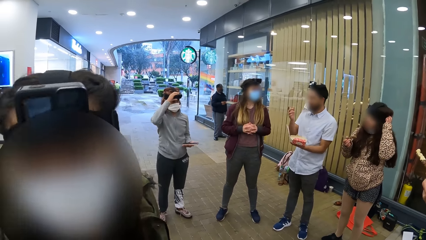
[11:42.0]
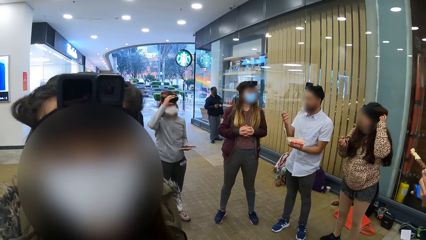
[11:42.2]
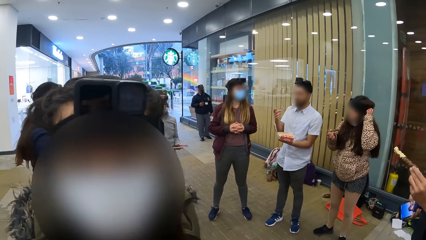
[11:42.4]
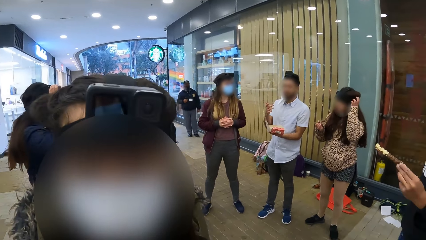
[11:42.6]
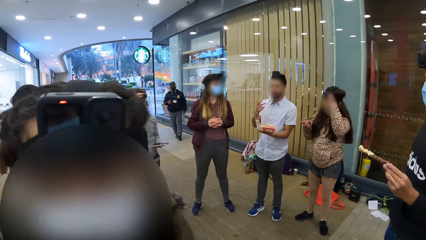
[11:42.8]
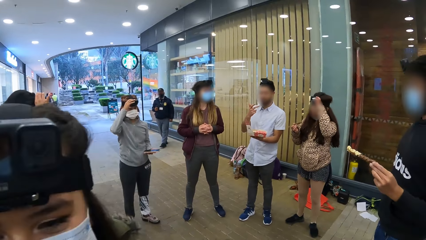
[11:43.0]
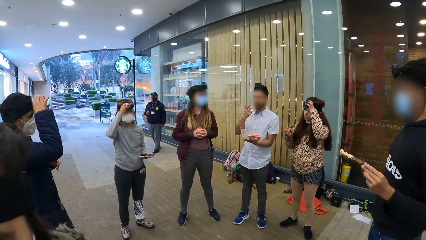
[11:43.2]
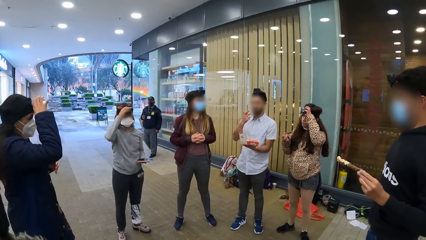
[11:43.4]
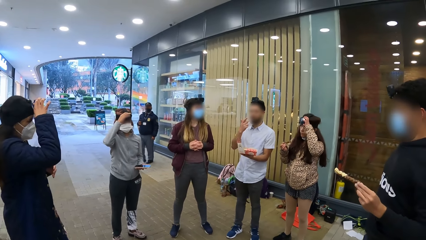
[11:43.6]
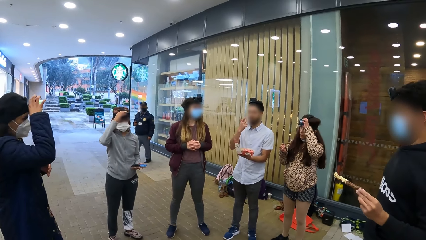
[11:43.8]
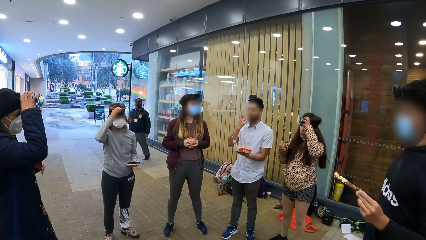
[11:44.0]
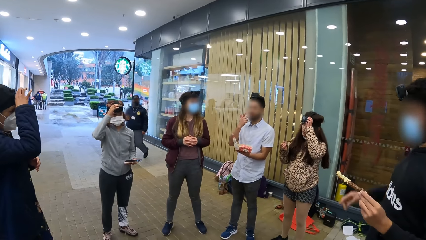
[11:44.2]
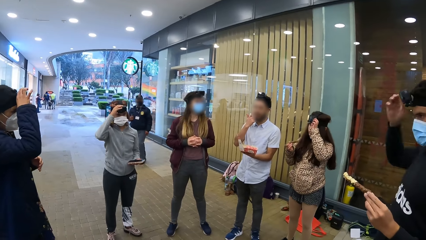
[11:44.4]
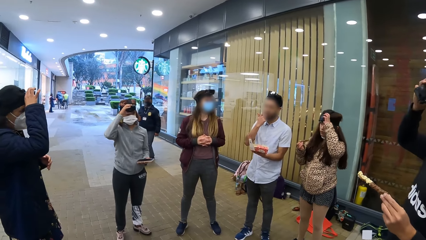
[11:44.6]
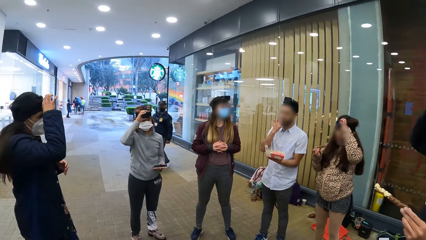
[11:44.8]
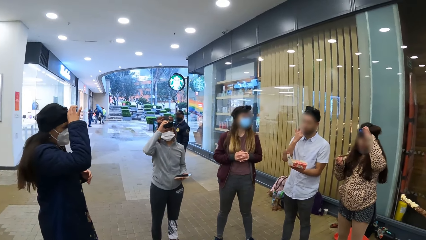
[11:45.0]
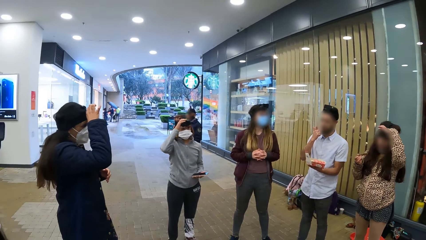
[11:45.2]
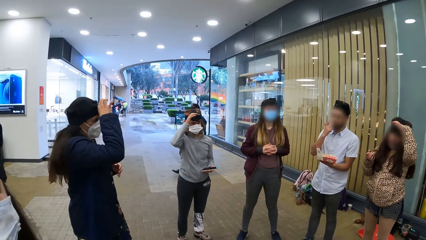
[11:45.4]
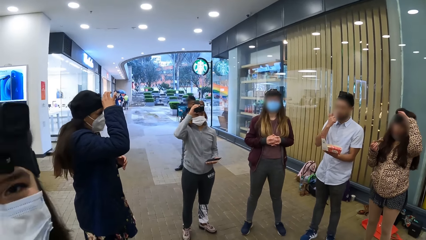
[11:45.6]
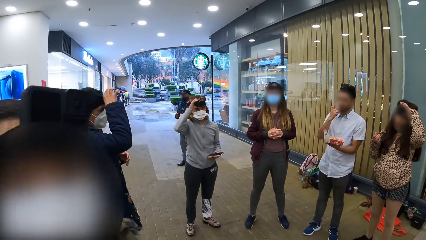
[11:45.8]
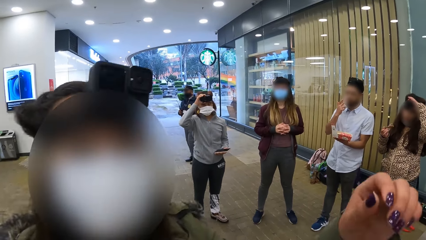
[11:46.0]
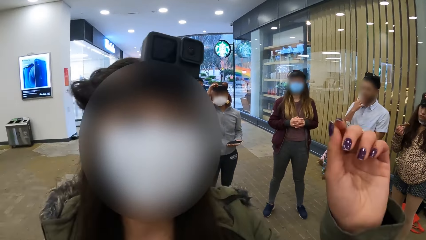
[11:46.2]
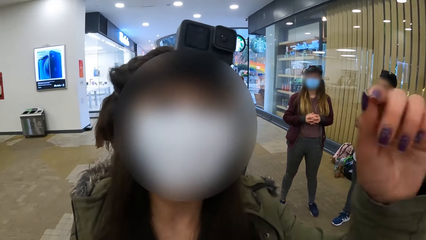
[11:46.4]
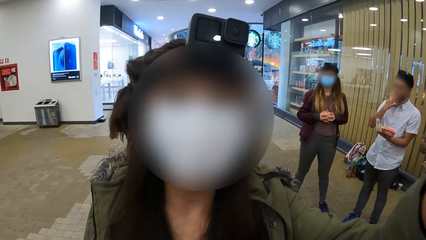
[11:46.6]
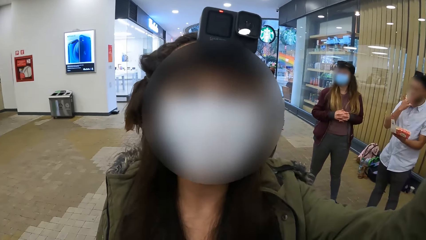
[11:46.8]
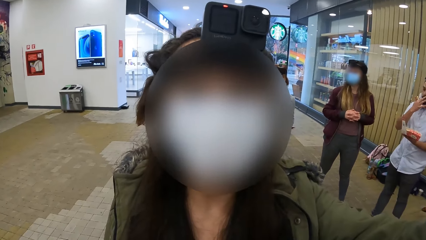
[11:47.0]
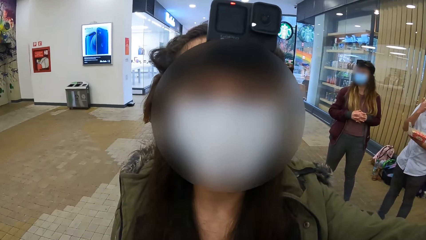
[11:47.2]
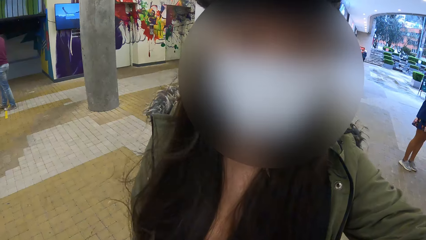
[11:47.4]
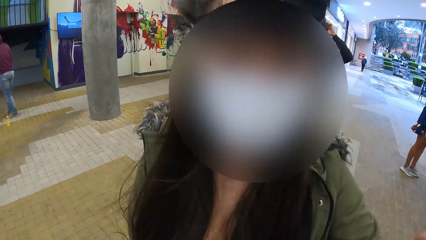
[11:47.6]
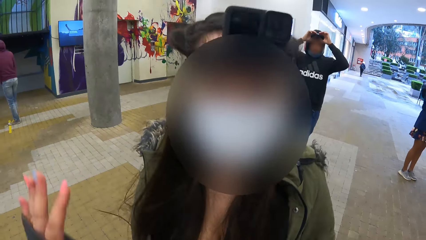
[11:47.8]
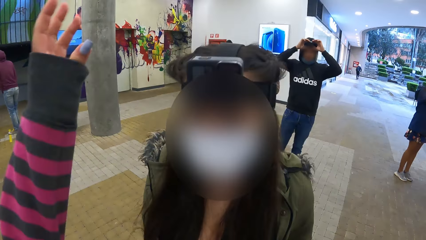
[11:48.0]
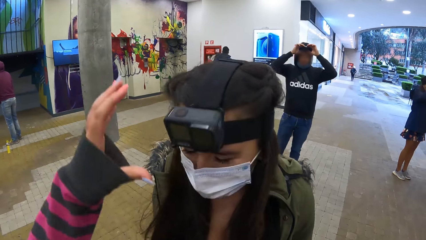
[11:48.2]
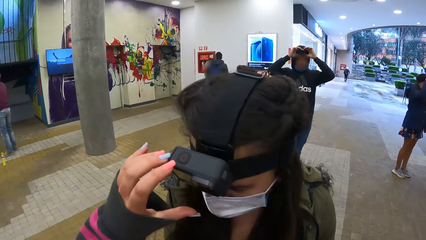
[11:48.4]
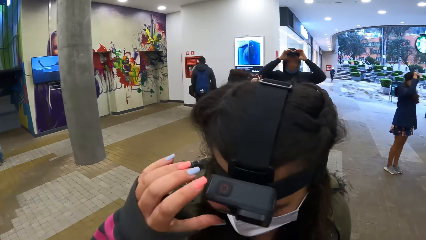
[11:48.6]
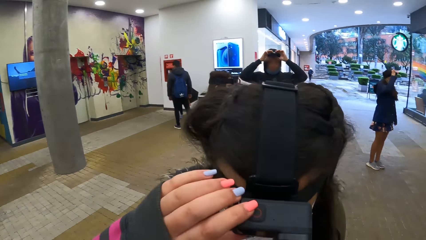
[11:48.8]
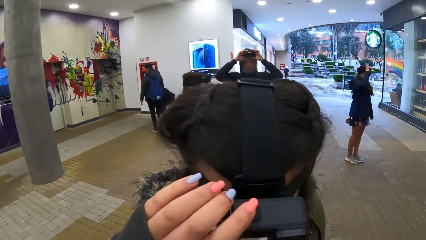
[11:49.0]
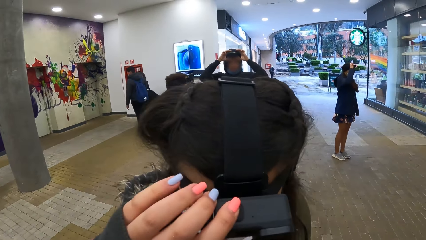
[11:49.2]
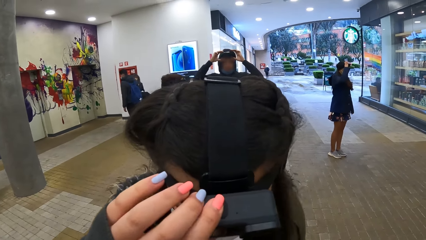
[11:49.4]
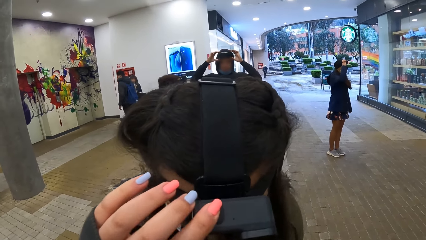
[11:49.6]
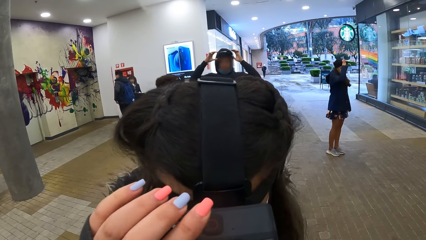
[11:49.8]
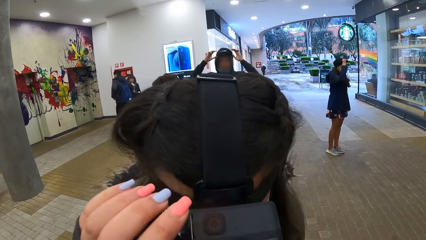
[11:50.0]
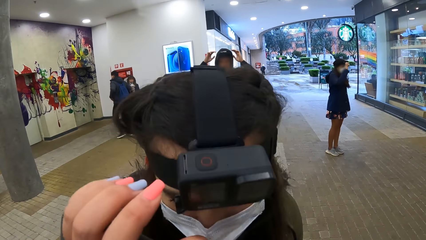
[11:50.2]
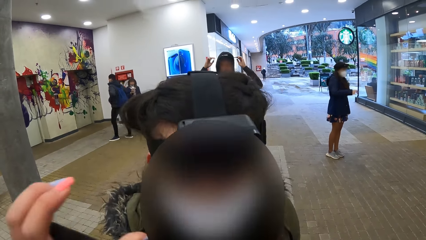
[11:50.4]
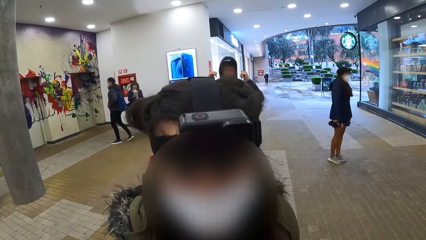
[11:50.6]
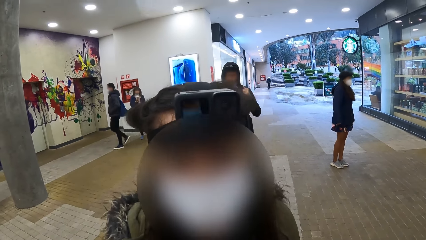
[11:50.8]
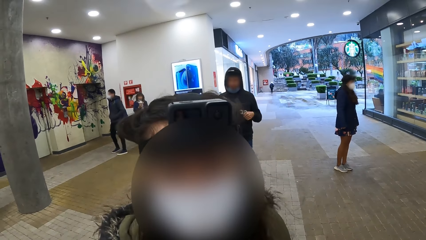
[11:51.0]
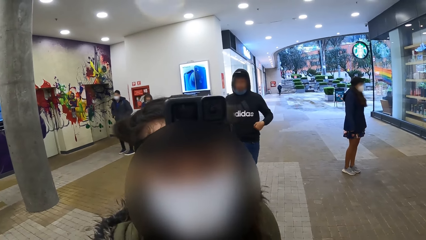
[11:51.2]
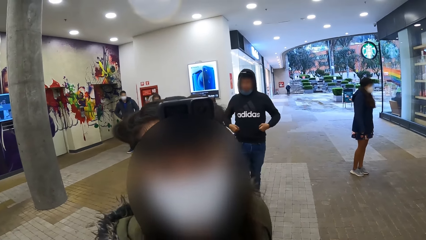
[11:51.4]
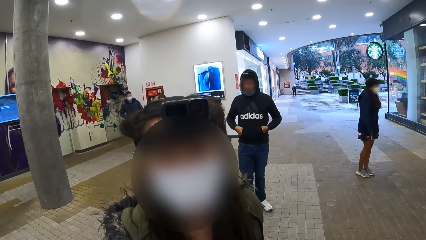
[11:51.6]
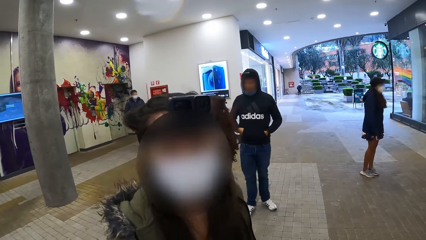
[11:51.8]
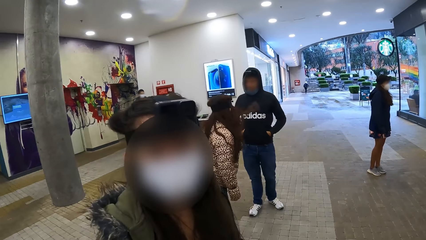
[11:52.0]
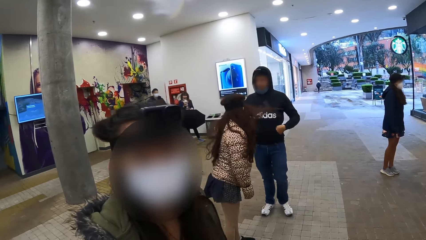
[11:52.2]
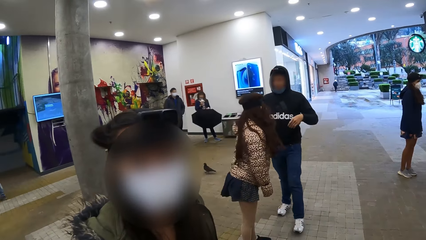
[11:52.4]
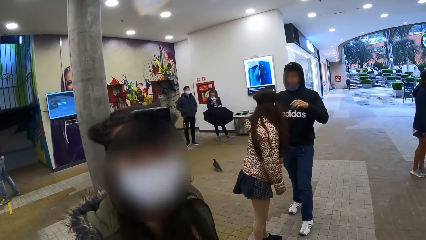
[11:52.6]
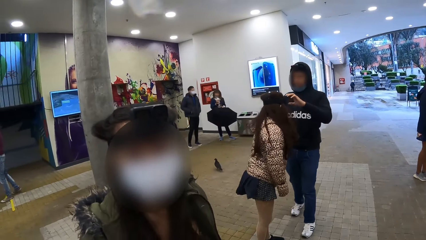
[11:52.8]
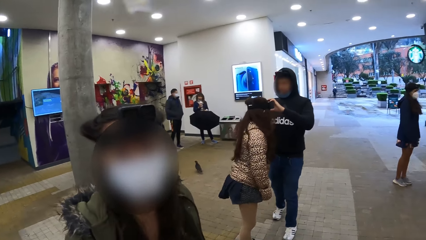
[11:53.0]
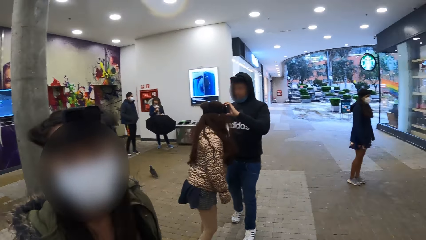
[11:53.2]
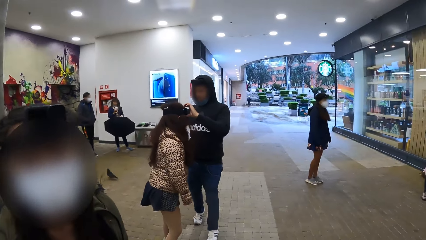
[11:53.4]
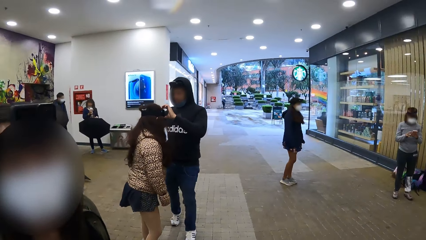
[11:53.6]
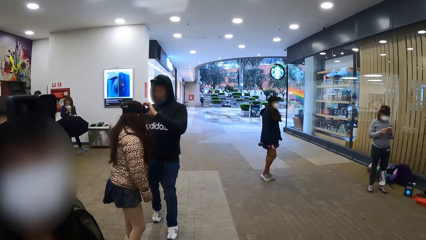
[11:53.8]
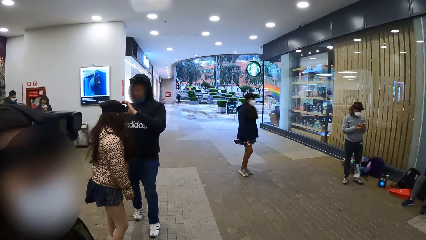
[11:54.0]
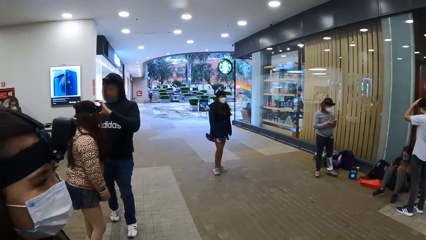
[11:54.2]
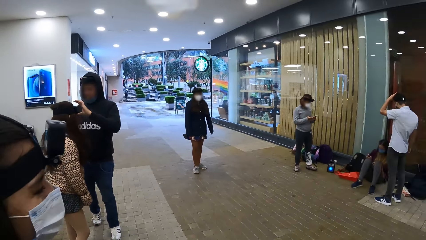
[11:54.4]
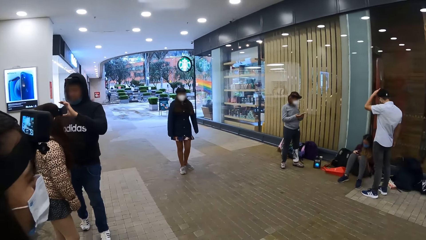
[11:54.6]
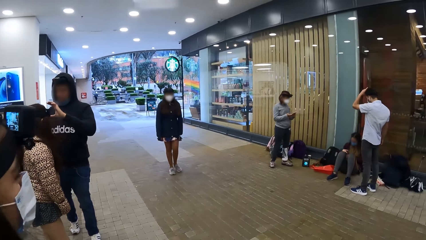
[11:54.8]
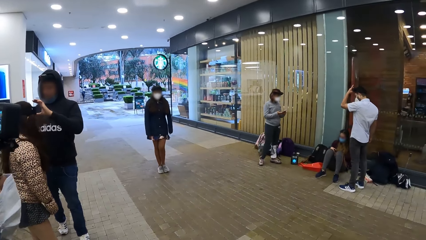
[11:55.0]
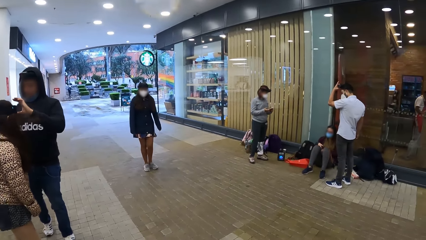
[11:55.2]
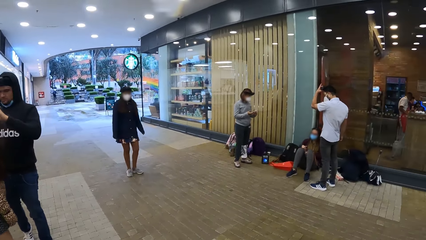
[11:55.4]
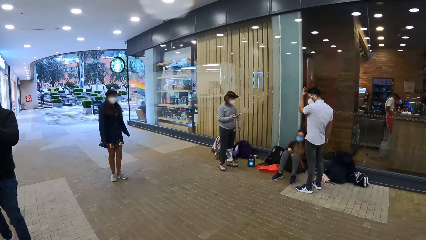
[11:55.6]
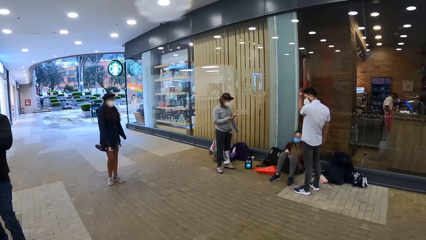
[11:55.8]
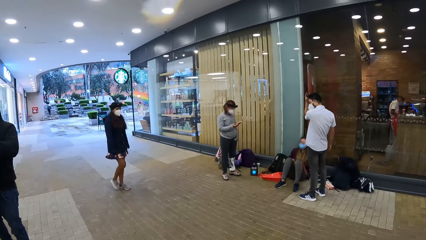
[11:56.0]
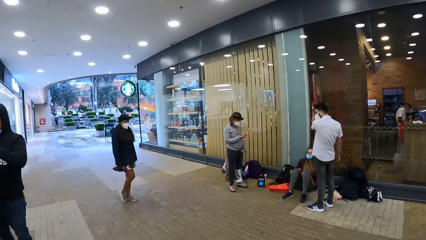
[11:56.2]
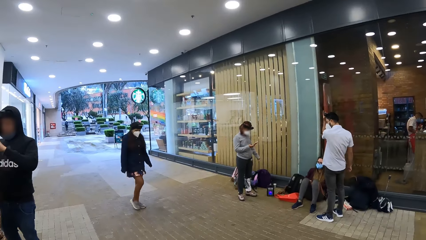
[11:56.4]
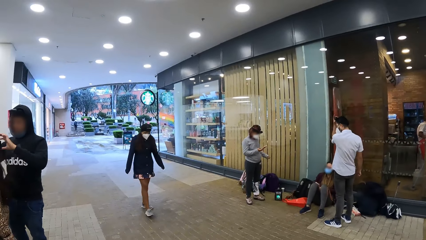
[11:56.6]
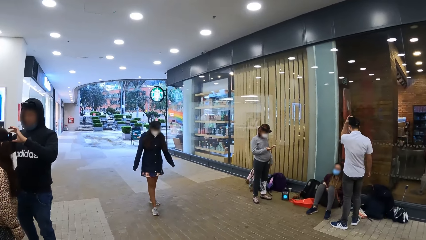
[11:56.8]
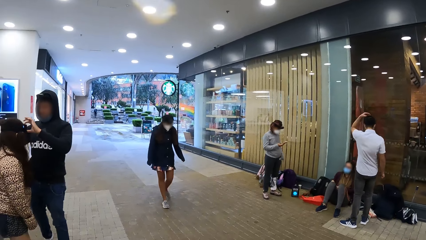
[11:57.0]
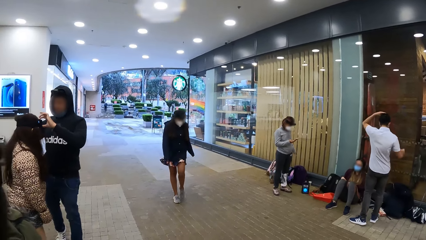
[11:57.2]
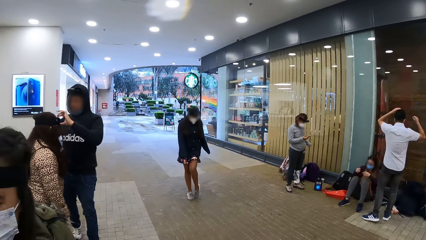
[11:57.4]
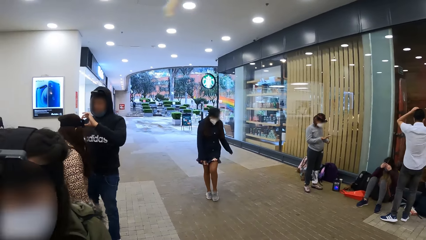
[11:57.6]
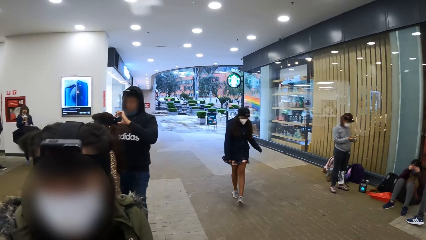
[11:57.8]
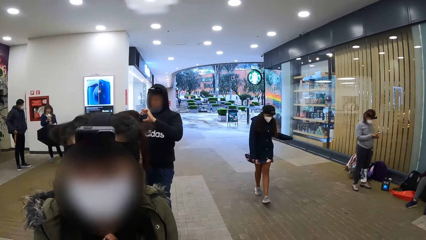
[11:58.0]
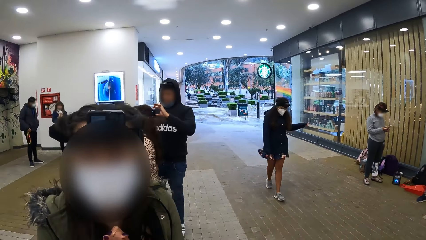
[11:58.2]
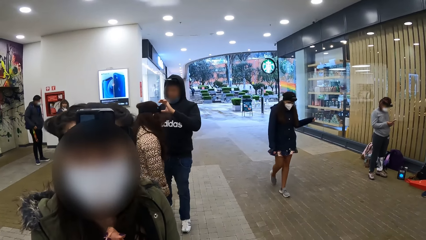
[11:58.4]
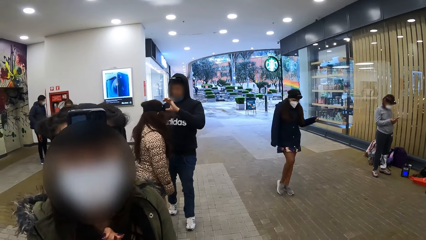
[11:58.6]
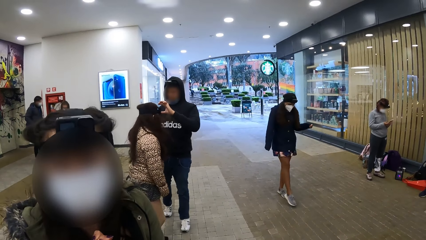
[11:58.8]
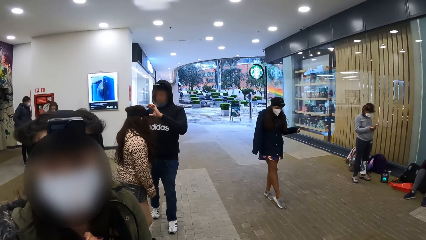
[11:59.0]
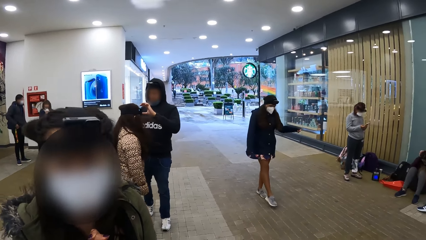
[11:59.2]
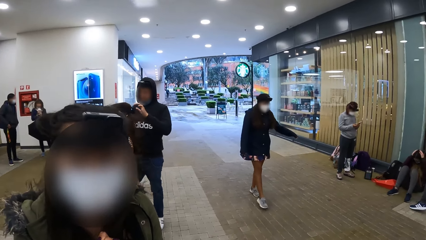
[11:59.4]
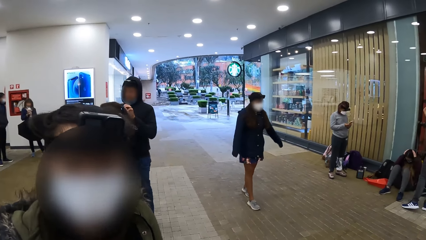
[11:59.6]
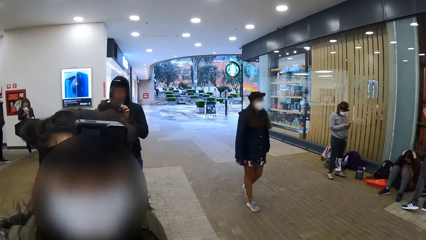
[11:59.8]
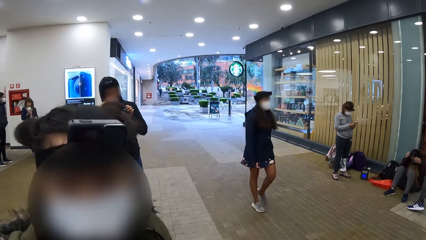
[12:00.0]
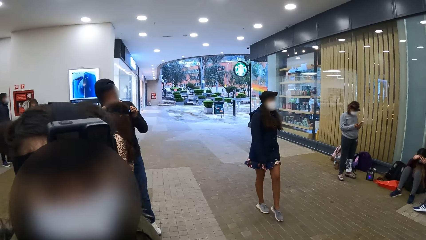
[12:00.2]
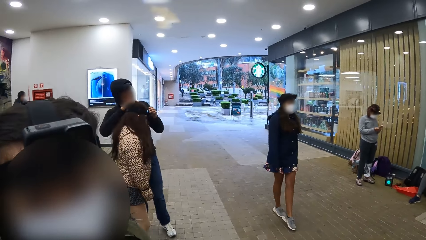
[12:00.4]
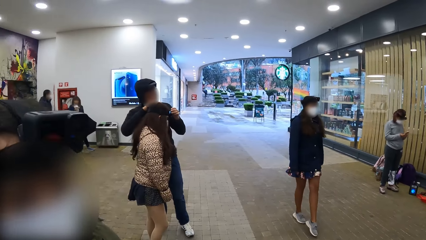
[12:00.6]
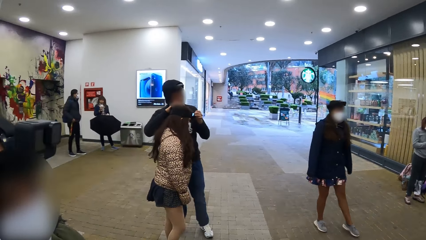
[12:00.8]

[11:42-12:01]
A woman touches a head camera with her right hand. A man dips the phone in his pocket with his right hand. Another woman touches a head camera with her right hand. A third woman touches a head camera with her right hand. Another man licks his right hand. The first man touches a head camera with his right hand. A lady placed the left hand on the camera wearer. The first man touches the head camera with his hands. The camera wearer touches a head camera on the head of another woman with her left hand. She presses a button on the head camera with the left hand. The first man dips his hands into his jacket. The camera wearer drops the left hand. The first man touches the head camera on the head of the second woman with his hands. The camera wearer looks around. The first woman operates the phone with her right hand. The other man touches a head camera on his head with his left hand.
